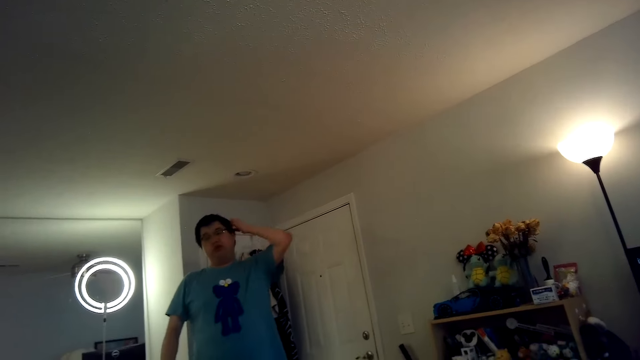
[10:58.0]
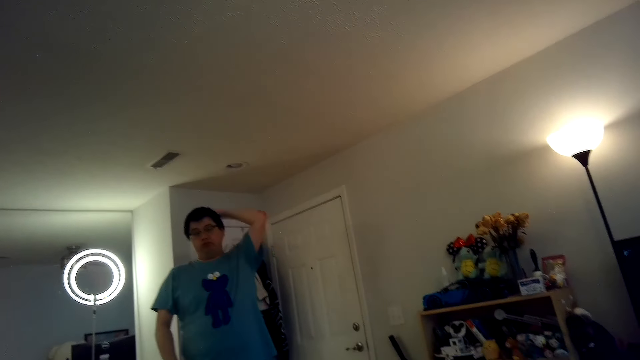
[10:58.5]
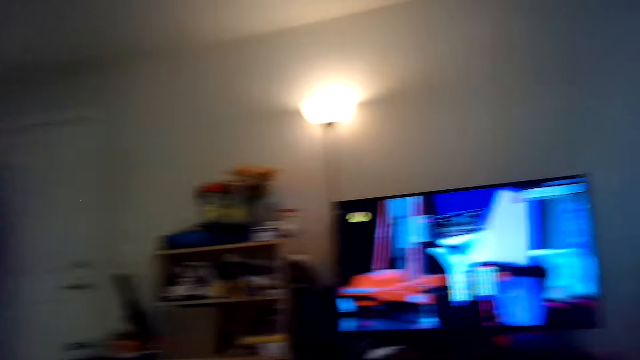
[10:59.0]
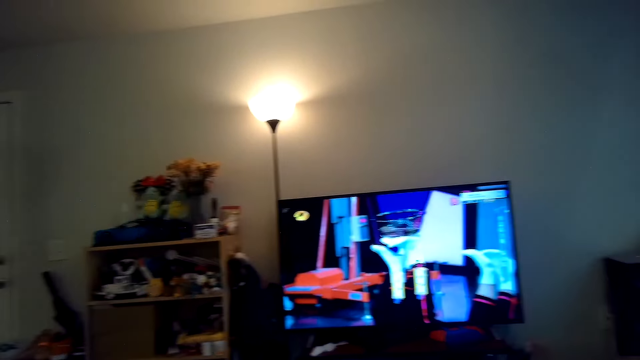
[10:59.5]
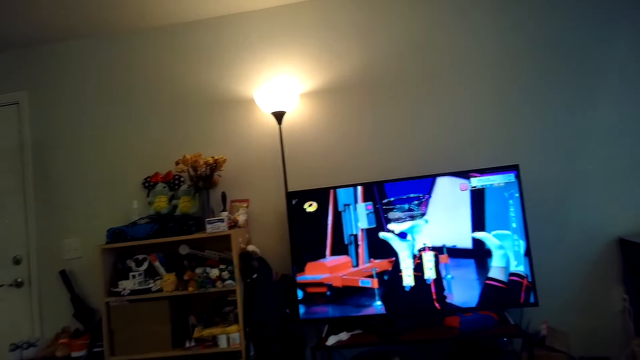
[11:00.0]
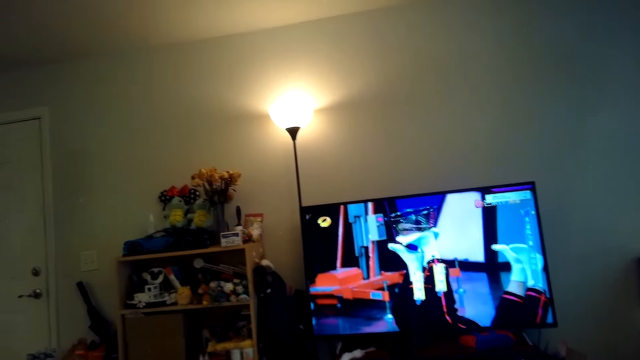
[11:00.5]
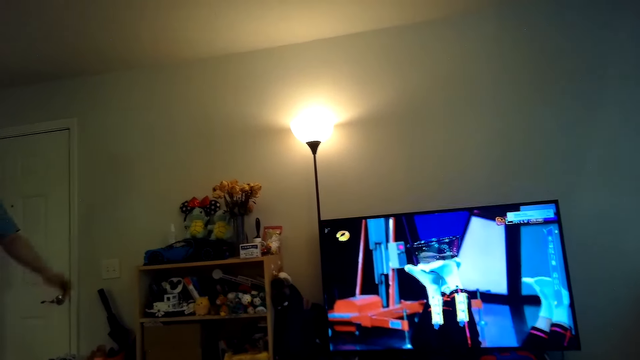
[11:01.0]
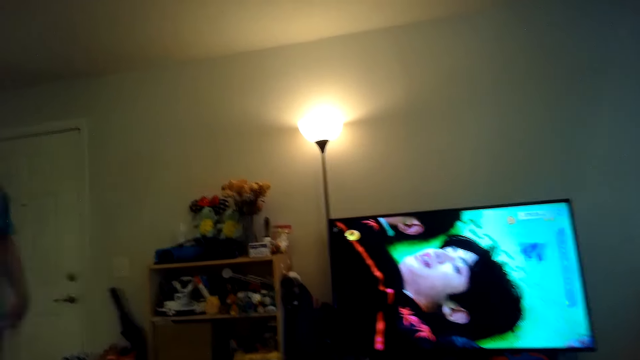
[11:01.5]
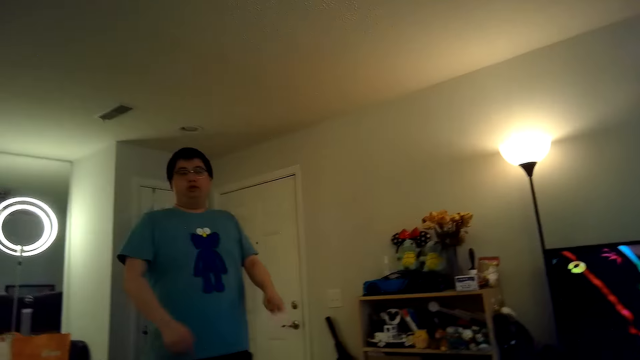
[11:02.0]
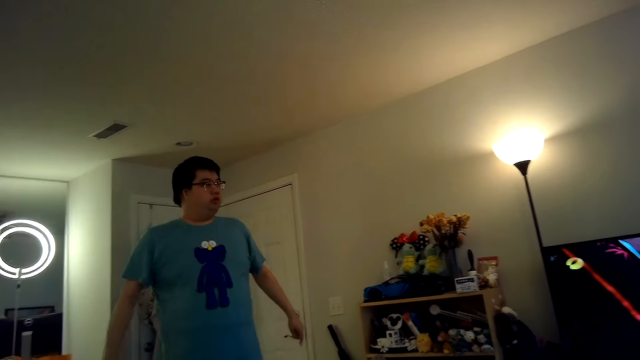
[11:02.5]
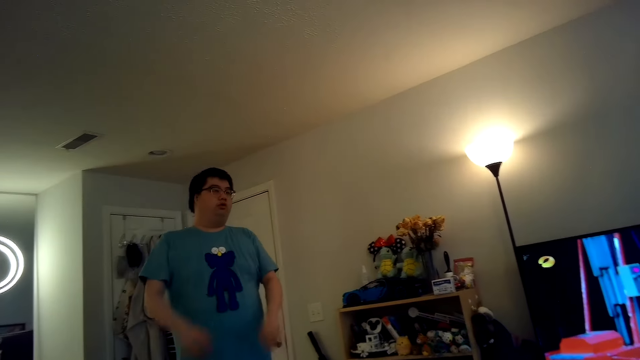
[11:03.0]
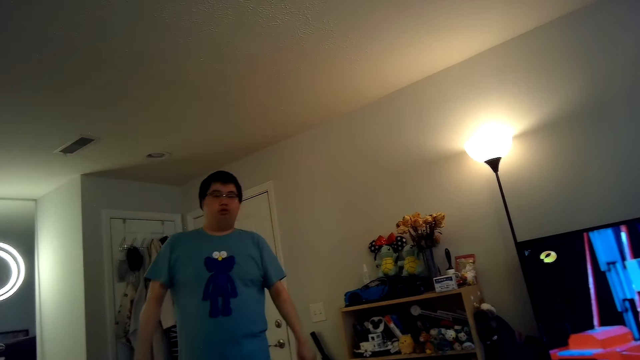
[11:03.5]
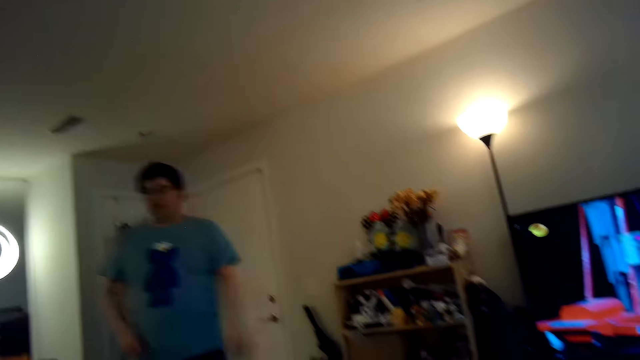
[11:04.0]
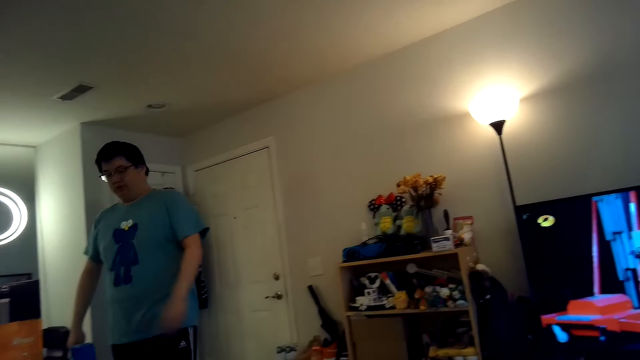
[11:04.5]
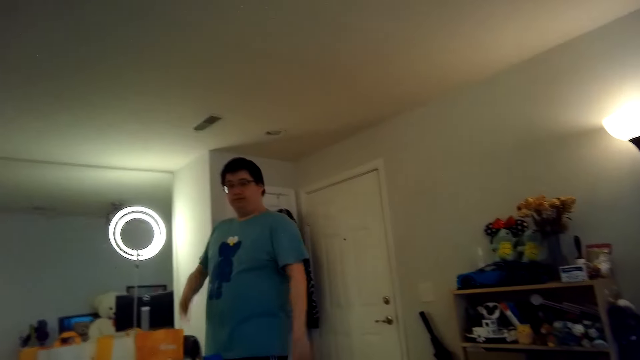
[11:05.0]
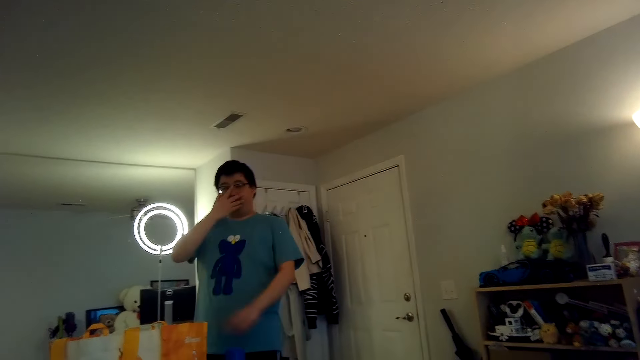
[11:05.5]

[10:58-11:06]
The camera wearer watches television.

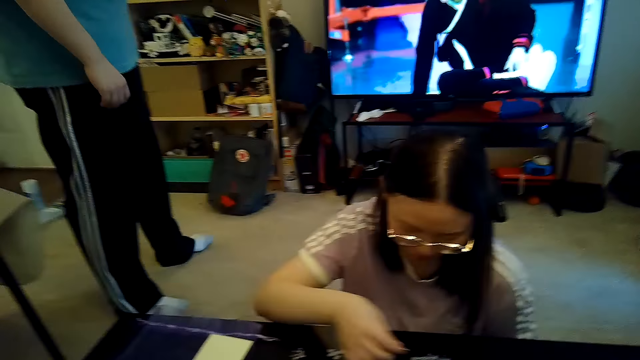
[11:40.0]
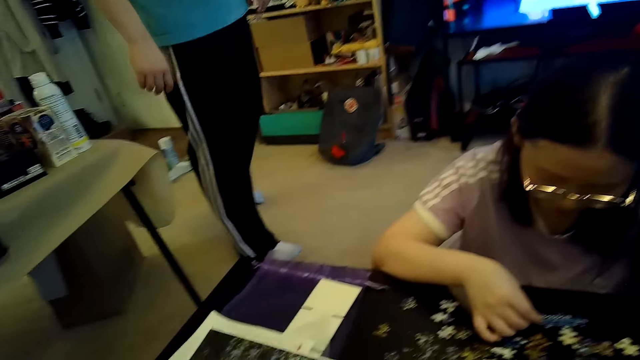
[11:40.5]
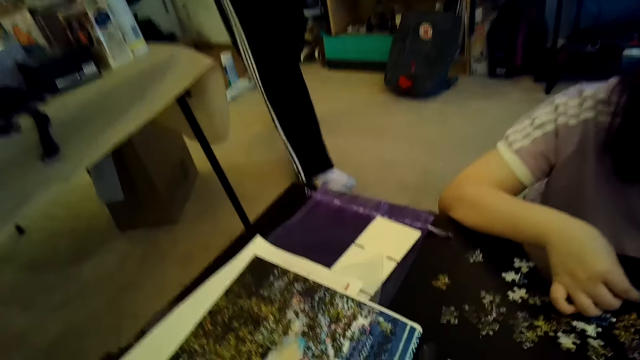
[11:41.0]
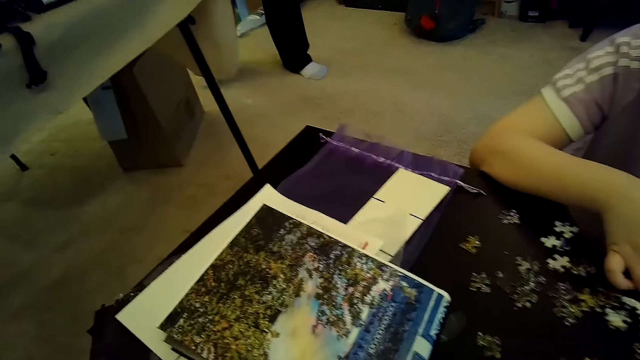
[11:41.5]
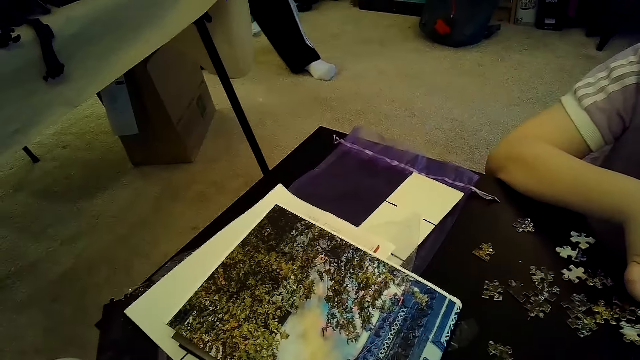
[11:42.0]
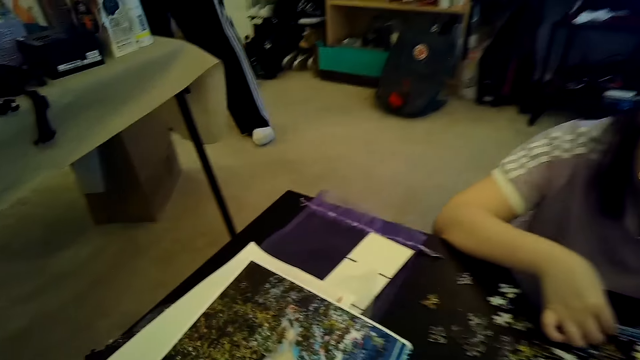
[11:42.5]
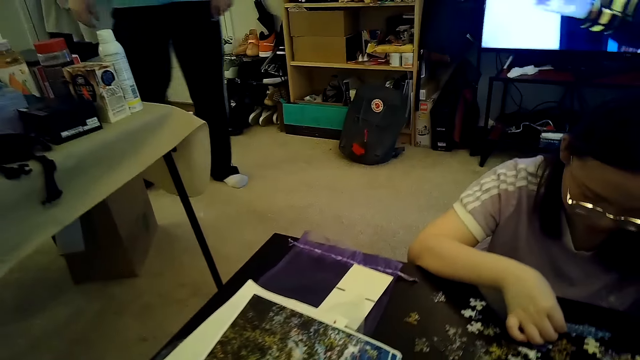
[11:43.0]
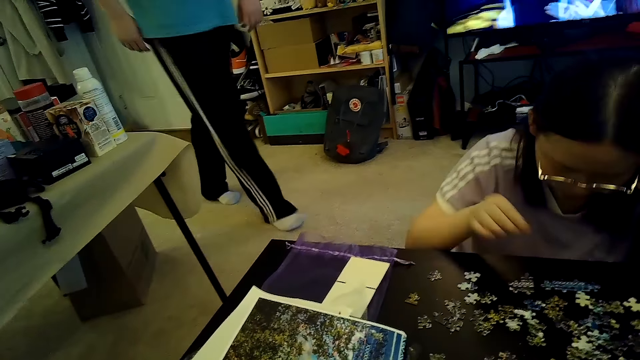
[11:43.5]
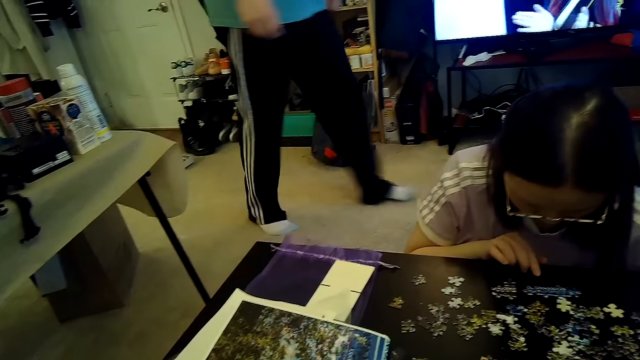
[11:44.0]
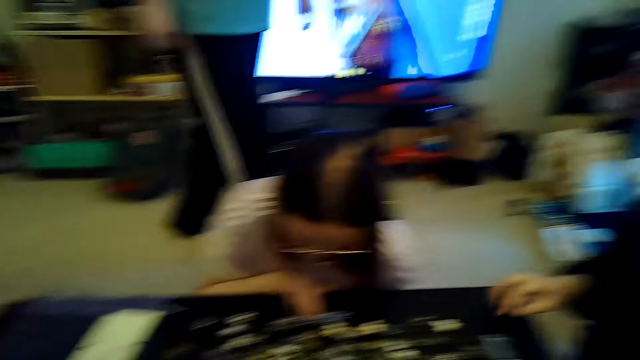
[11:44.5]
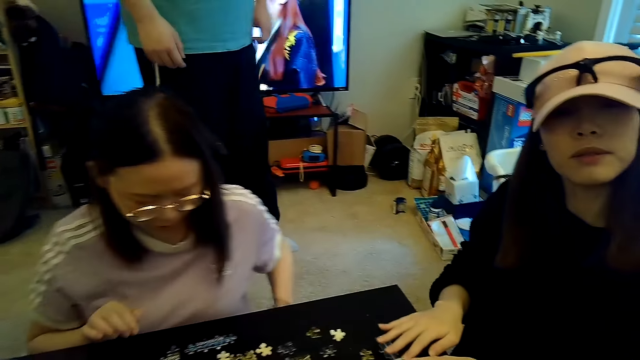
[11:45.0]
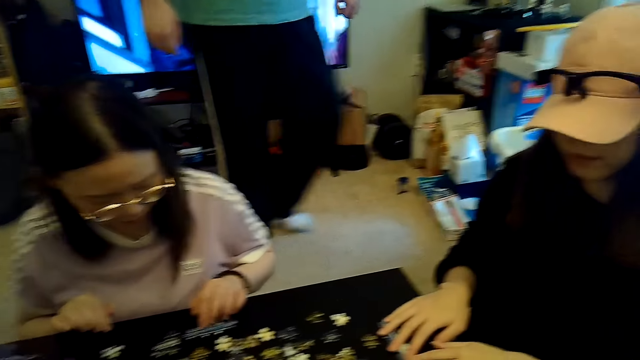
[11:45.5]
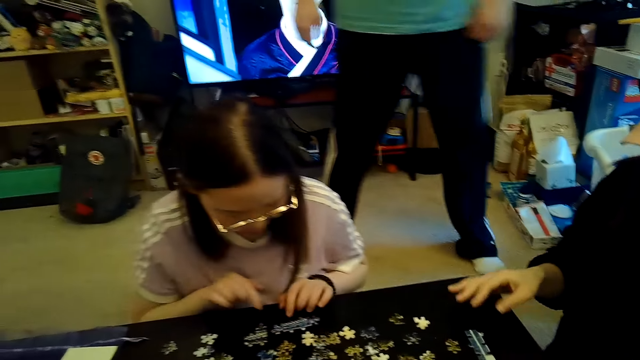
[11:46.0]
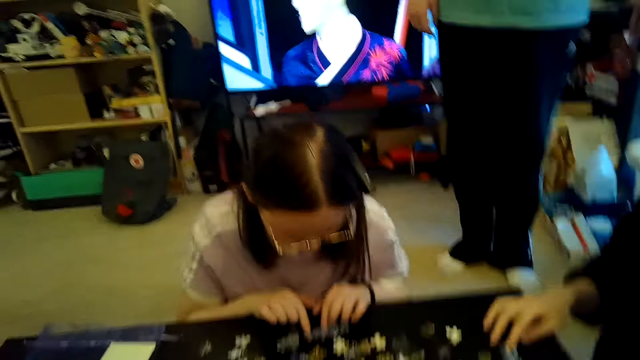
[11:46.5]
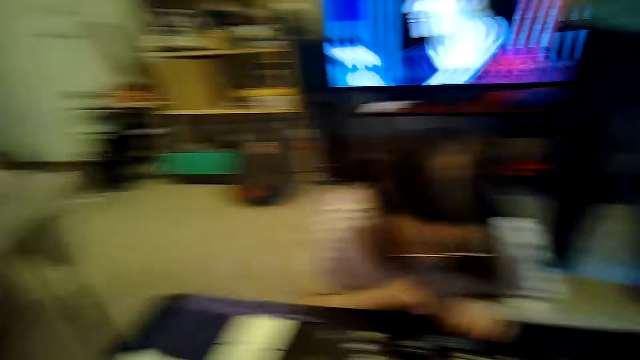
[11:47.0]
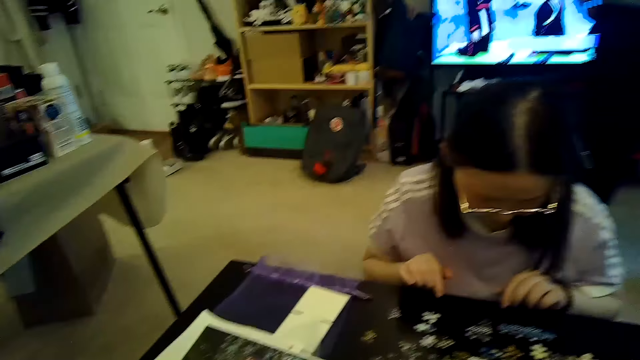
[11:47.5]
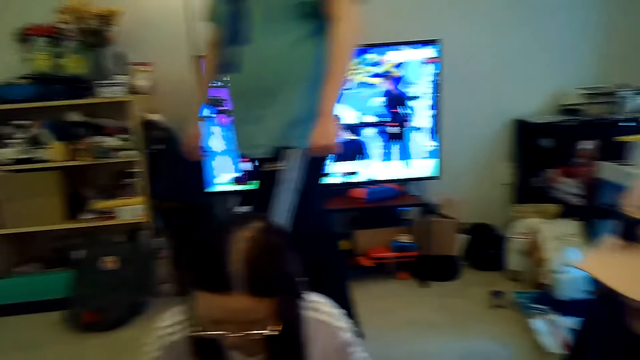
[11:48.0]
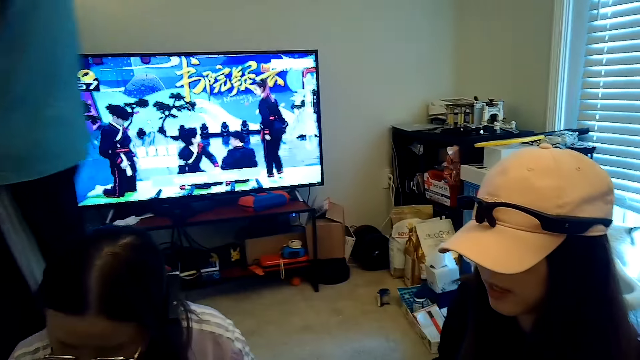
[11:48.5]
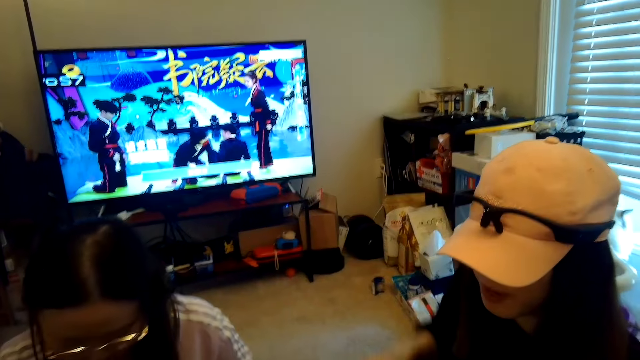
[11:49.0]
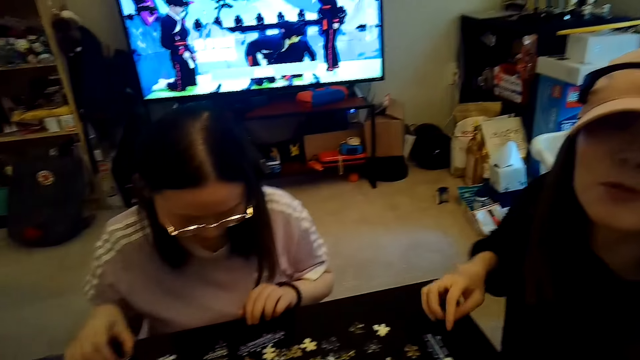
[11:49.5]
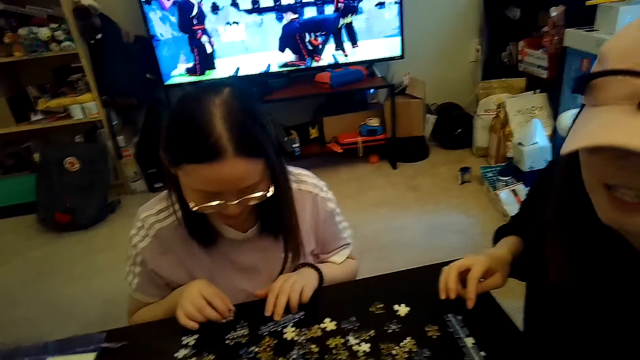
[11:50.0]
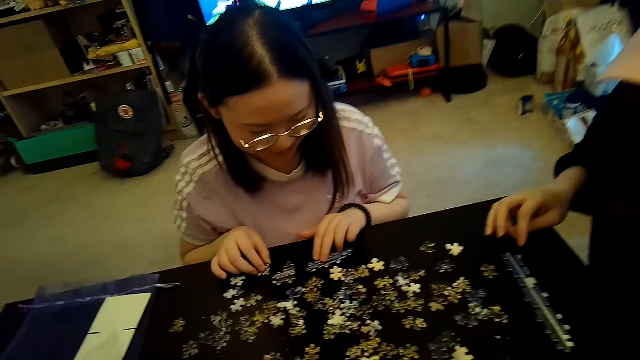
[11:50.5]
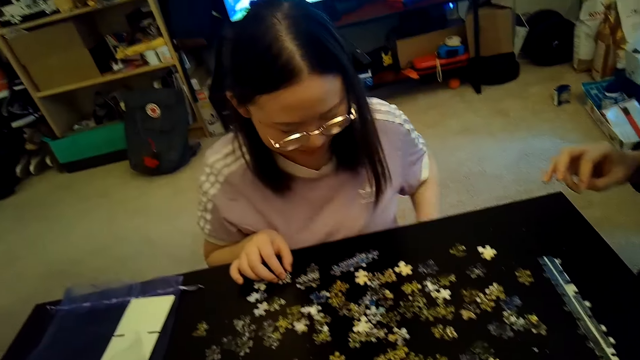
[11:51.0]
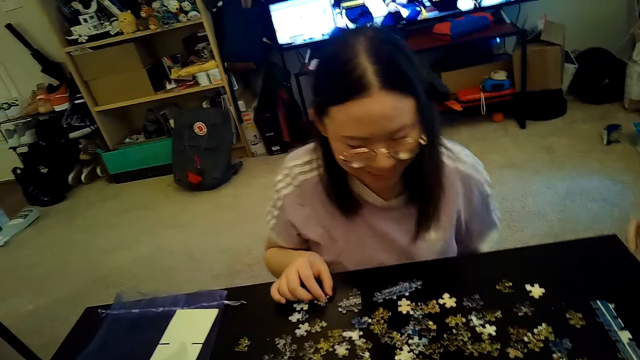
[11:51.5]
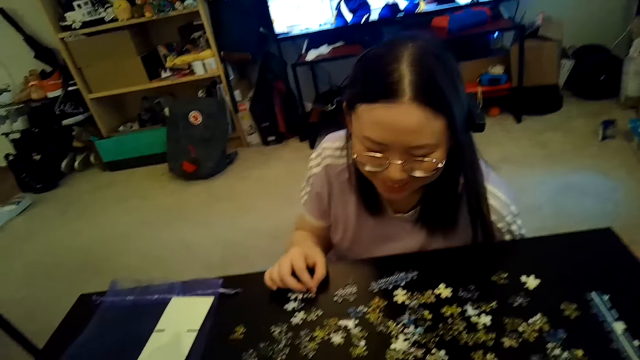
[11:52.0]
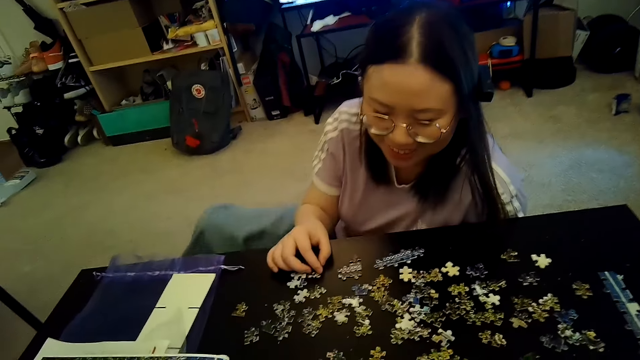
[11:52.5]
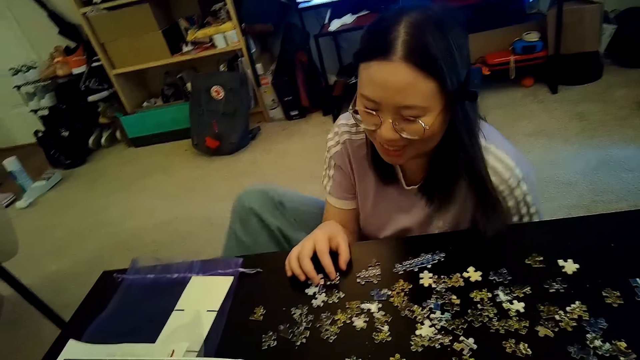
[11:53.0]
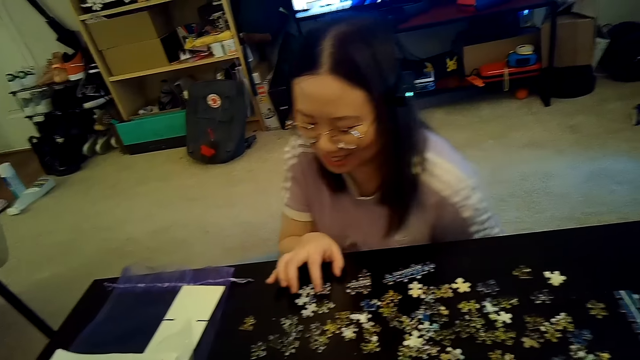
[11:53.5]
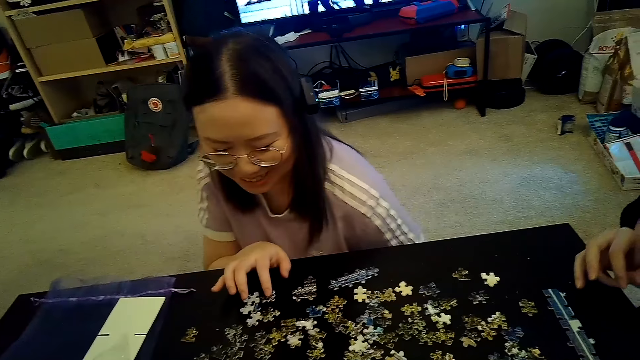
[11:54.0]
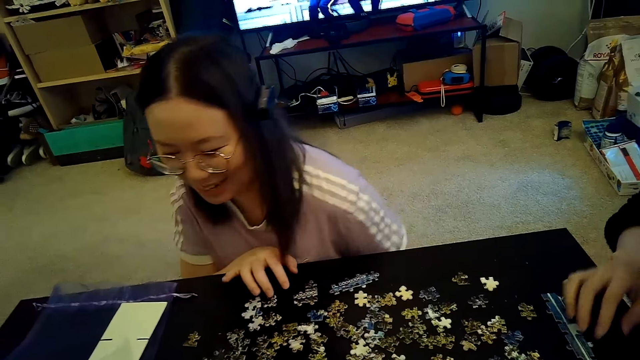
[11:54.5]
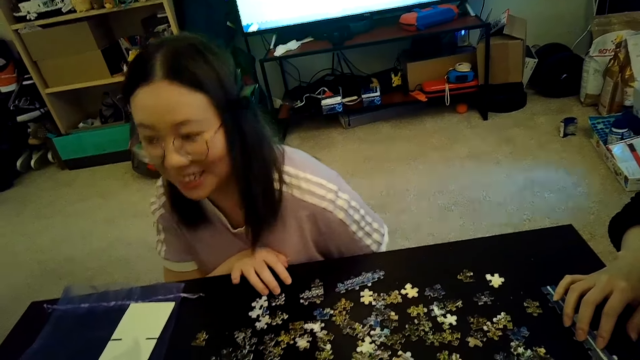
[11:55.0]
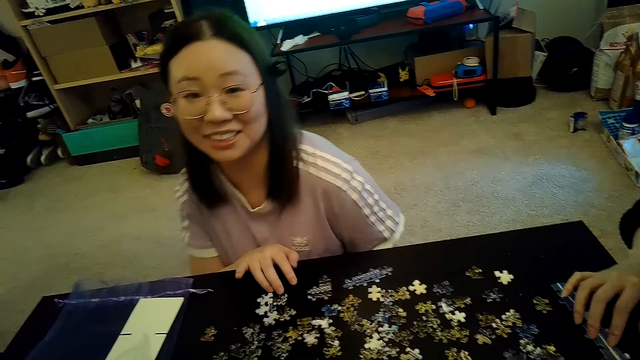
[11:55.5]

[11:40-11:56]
A woman arranges the puzzles on the table. A person walks around. Another woman arranges puzzles on the table.
